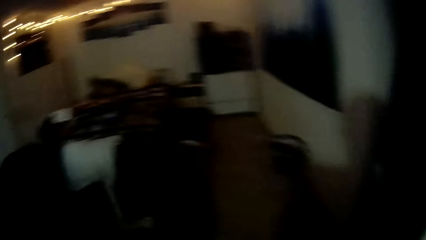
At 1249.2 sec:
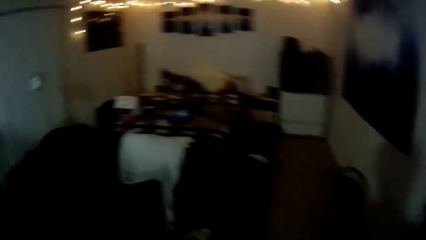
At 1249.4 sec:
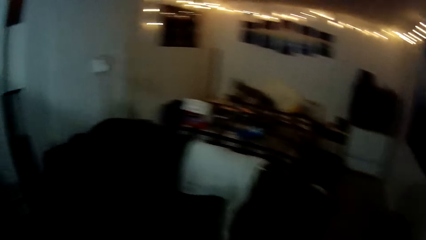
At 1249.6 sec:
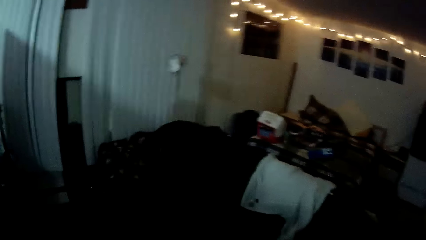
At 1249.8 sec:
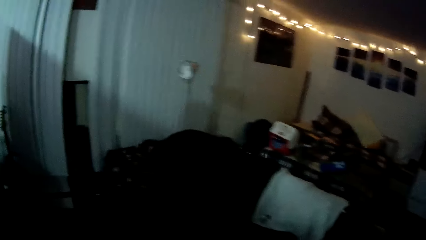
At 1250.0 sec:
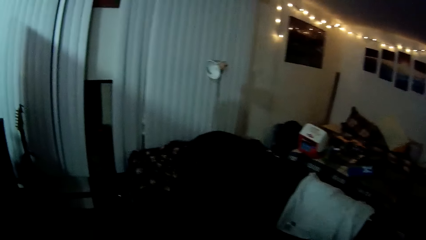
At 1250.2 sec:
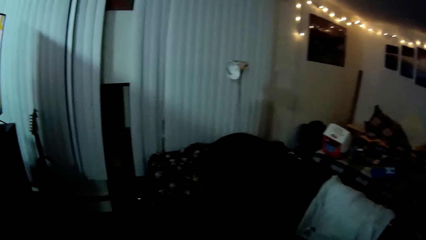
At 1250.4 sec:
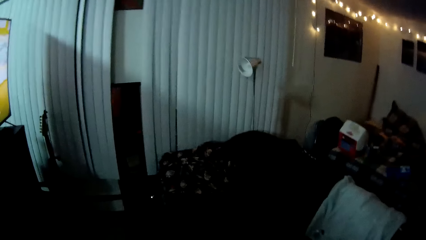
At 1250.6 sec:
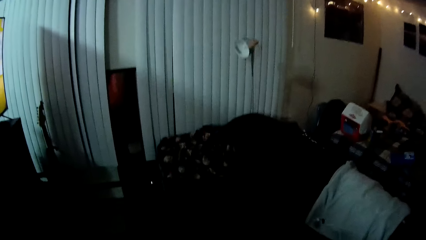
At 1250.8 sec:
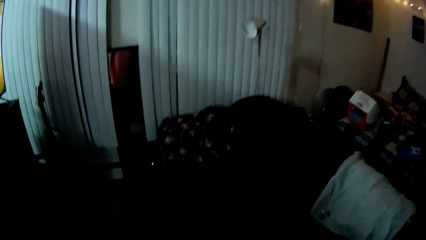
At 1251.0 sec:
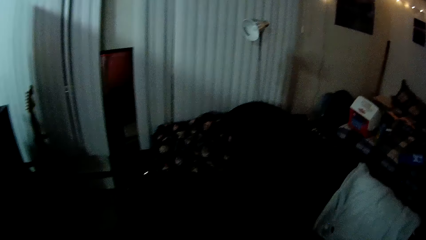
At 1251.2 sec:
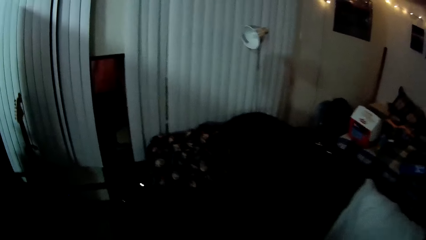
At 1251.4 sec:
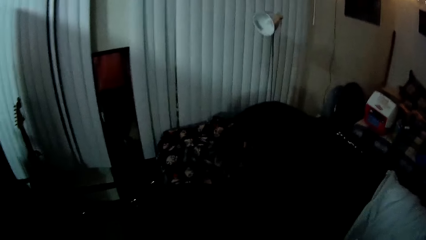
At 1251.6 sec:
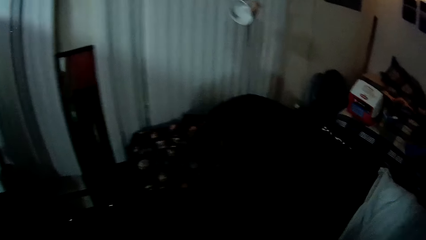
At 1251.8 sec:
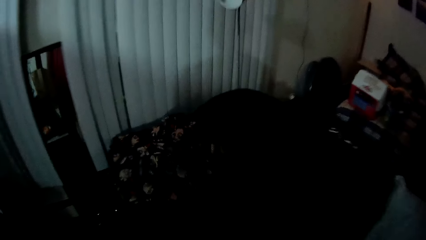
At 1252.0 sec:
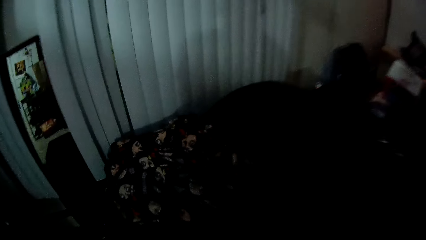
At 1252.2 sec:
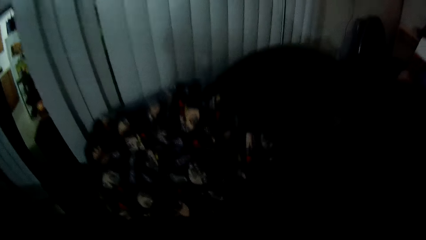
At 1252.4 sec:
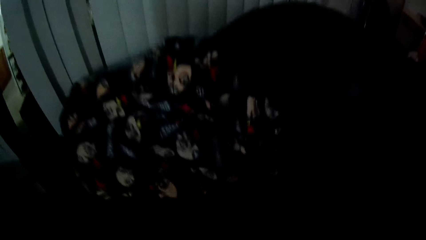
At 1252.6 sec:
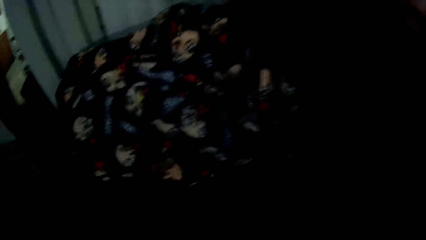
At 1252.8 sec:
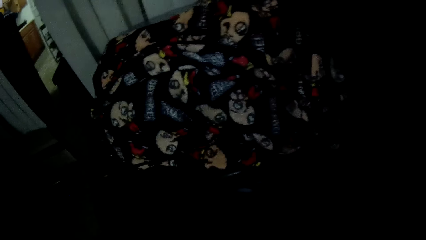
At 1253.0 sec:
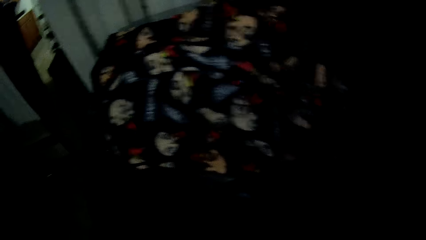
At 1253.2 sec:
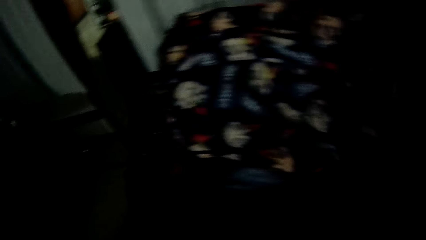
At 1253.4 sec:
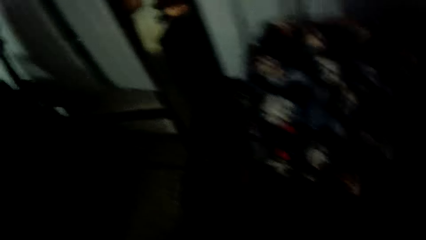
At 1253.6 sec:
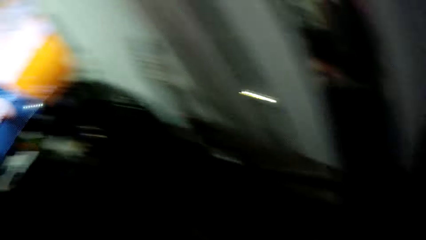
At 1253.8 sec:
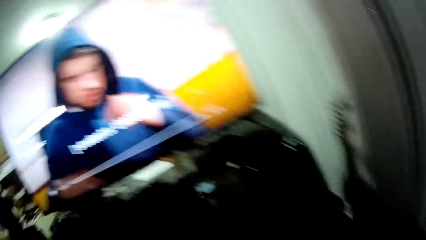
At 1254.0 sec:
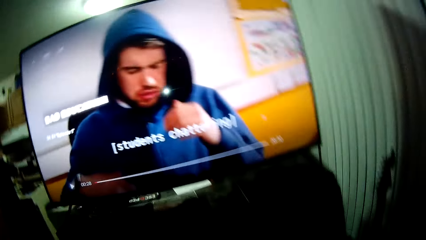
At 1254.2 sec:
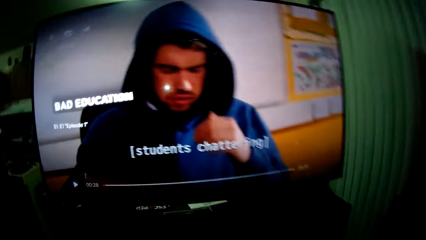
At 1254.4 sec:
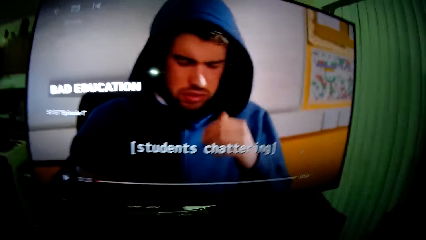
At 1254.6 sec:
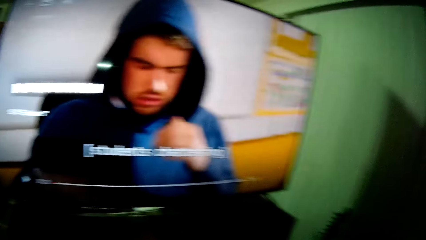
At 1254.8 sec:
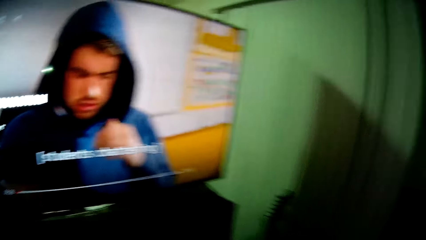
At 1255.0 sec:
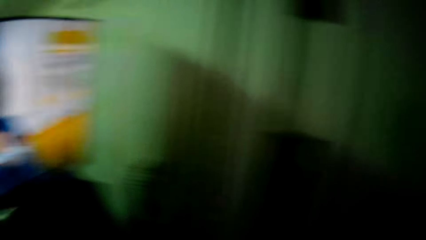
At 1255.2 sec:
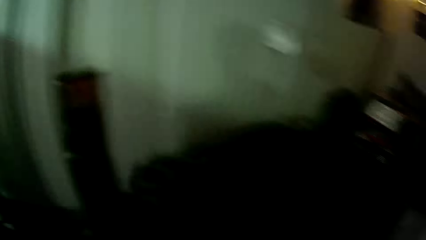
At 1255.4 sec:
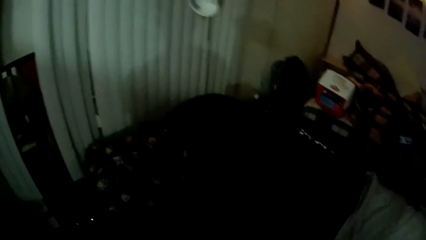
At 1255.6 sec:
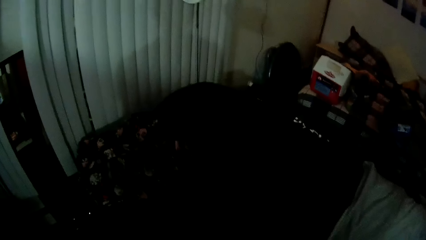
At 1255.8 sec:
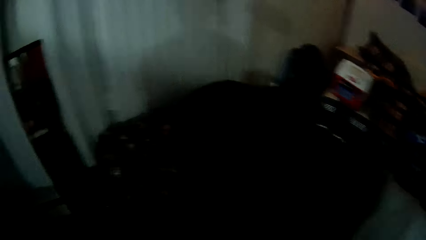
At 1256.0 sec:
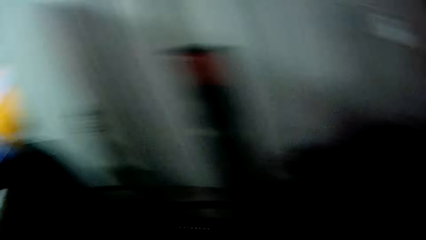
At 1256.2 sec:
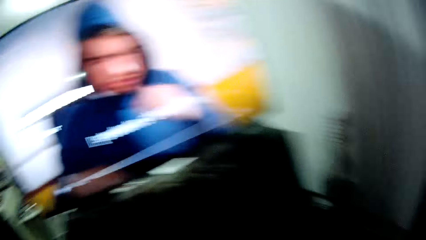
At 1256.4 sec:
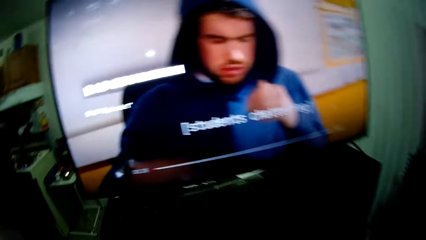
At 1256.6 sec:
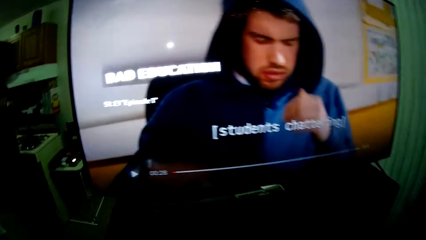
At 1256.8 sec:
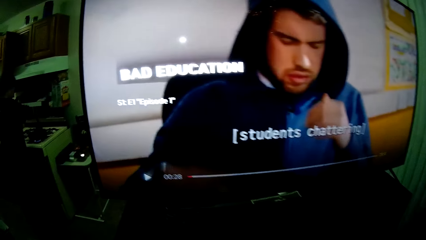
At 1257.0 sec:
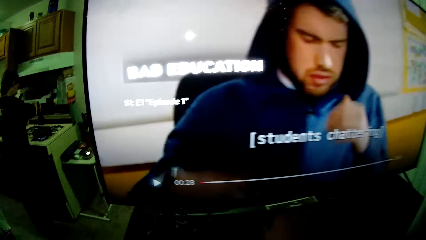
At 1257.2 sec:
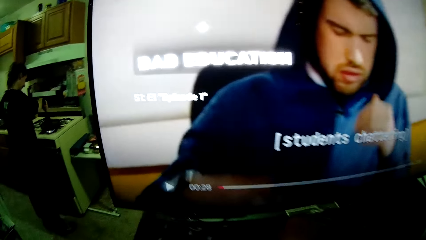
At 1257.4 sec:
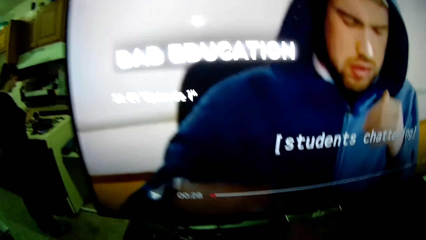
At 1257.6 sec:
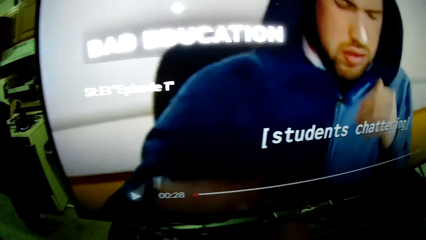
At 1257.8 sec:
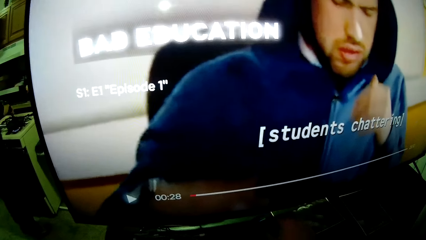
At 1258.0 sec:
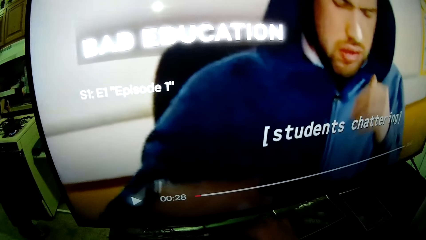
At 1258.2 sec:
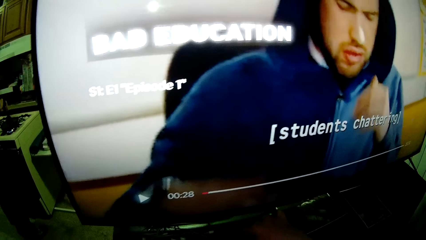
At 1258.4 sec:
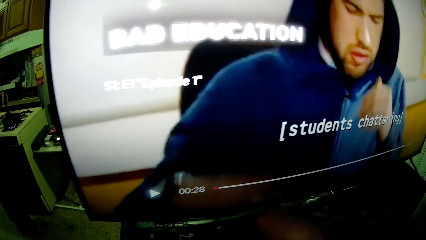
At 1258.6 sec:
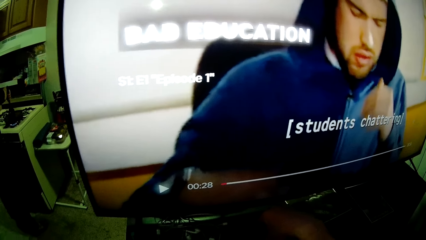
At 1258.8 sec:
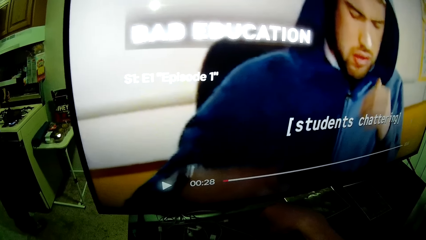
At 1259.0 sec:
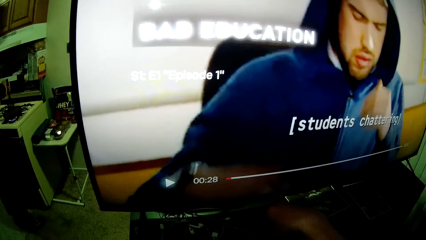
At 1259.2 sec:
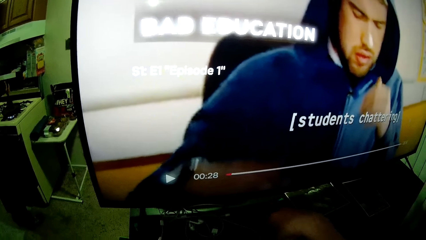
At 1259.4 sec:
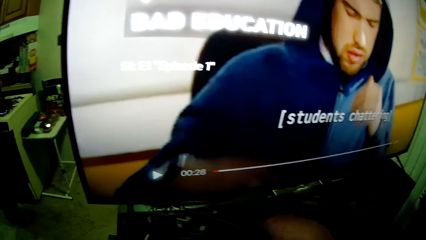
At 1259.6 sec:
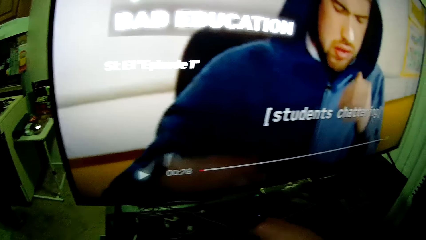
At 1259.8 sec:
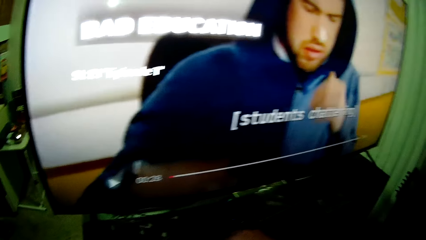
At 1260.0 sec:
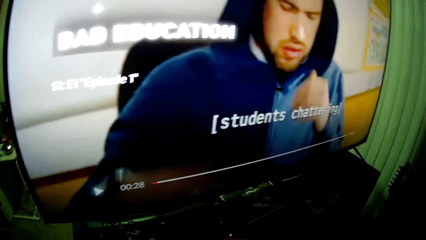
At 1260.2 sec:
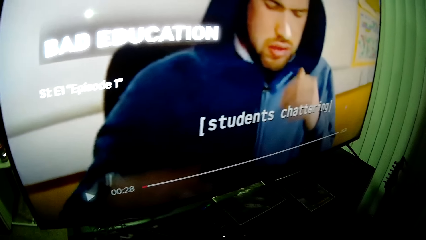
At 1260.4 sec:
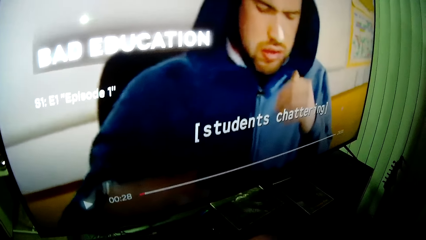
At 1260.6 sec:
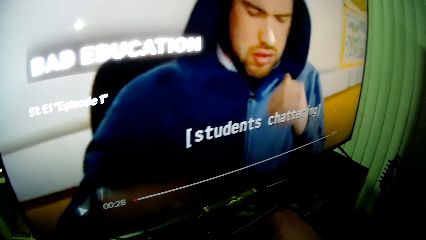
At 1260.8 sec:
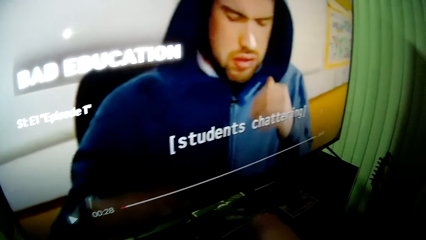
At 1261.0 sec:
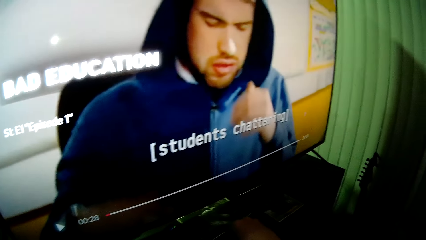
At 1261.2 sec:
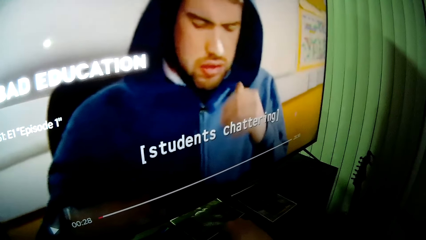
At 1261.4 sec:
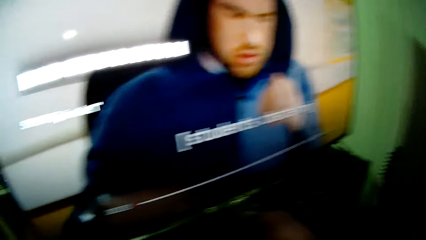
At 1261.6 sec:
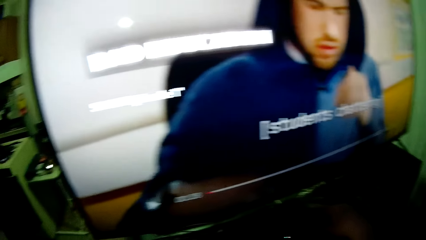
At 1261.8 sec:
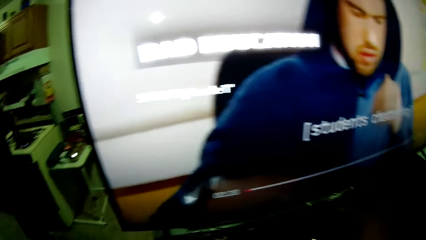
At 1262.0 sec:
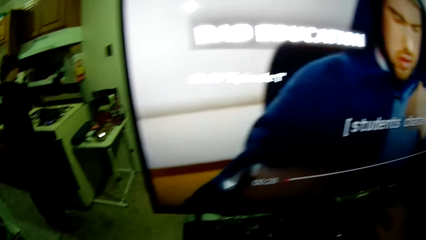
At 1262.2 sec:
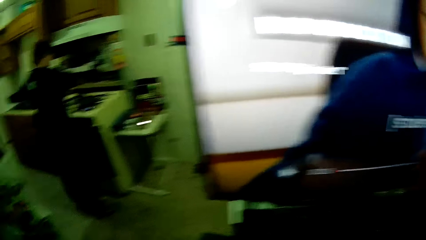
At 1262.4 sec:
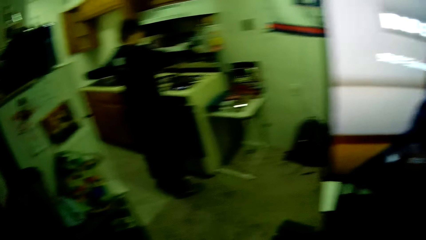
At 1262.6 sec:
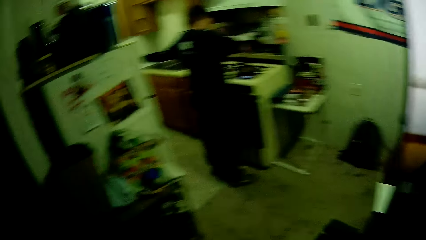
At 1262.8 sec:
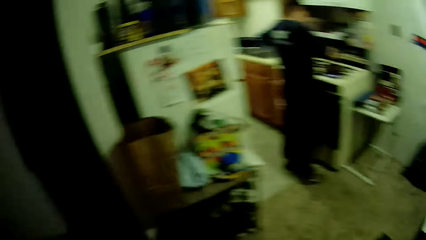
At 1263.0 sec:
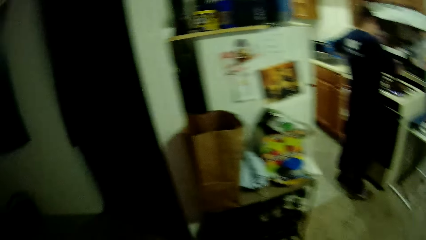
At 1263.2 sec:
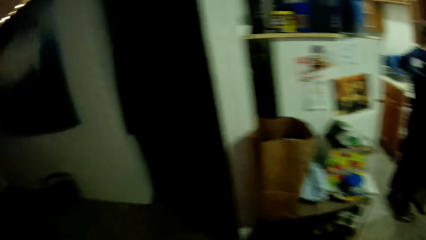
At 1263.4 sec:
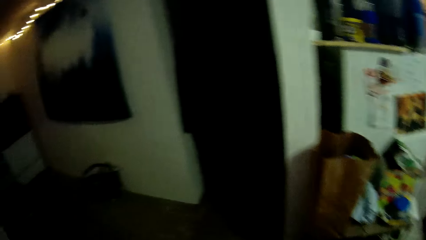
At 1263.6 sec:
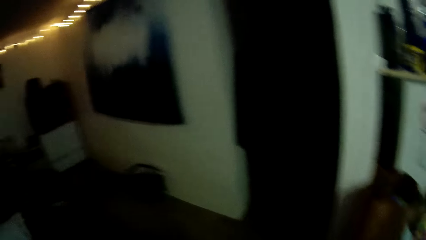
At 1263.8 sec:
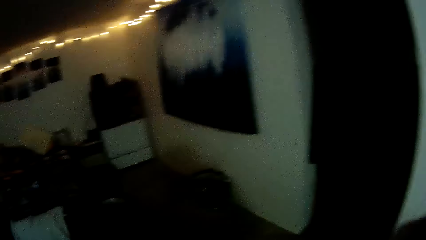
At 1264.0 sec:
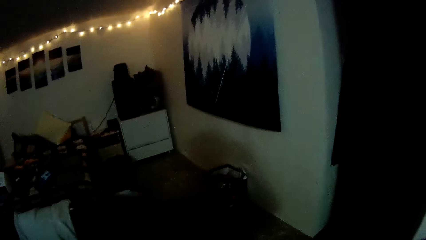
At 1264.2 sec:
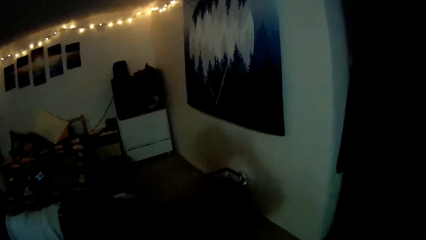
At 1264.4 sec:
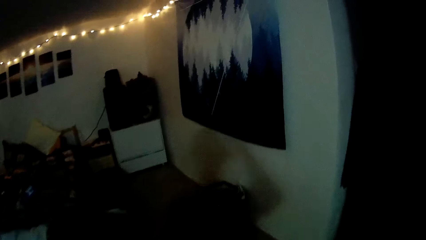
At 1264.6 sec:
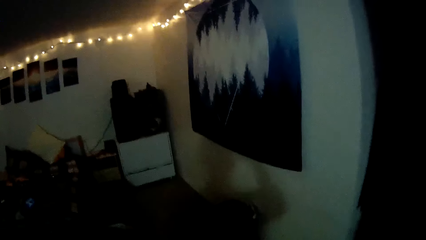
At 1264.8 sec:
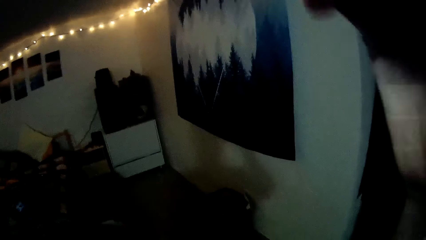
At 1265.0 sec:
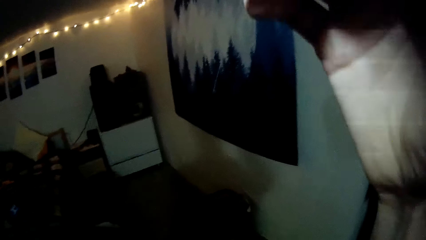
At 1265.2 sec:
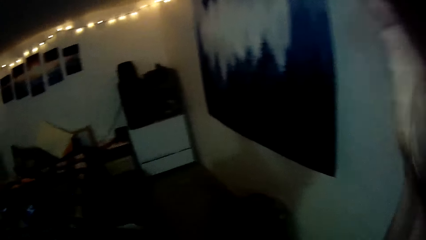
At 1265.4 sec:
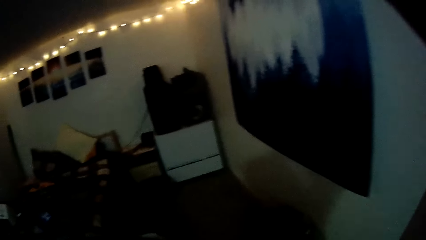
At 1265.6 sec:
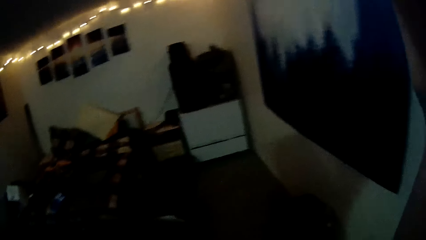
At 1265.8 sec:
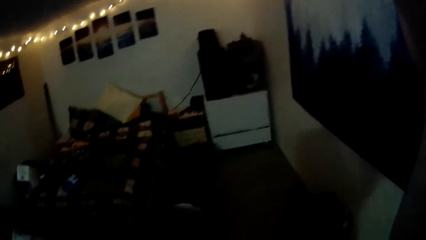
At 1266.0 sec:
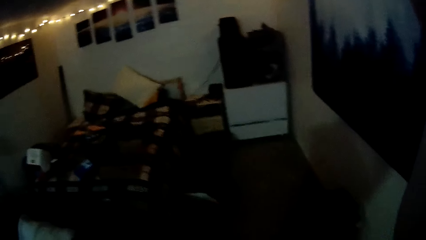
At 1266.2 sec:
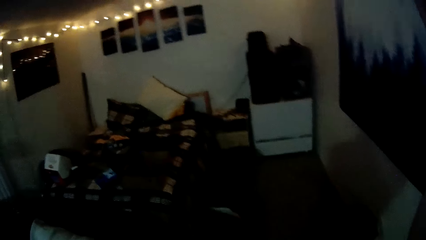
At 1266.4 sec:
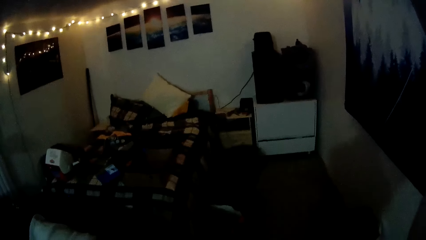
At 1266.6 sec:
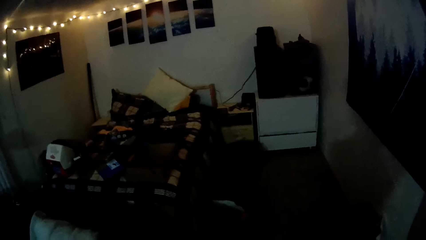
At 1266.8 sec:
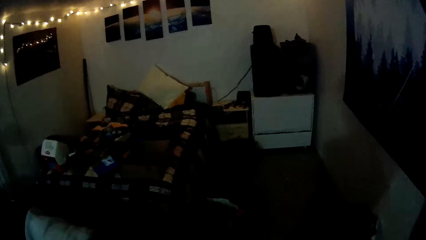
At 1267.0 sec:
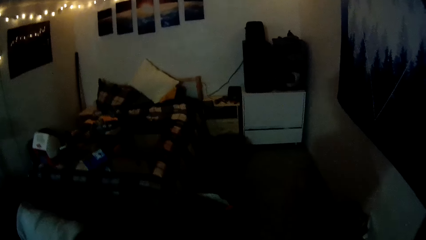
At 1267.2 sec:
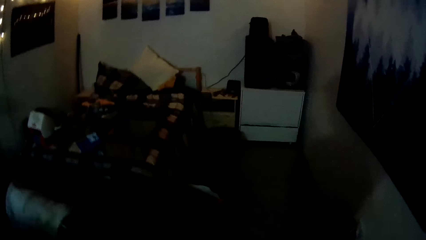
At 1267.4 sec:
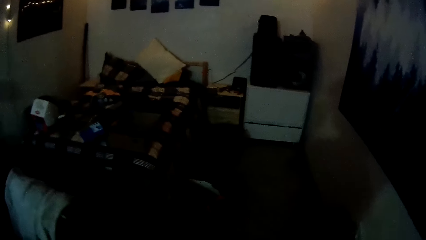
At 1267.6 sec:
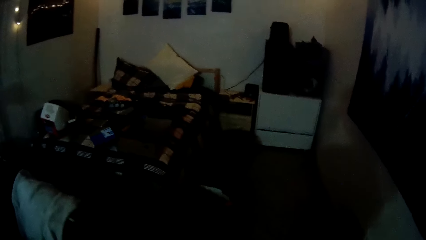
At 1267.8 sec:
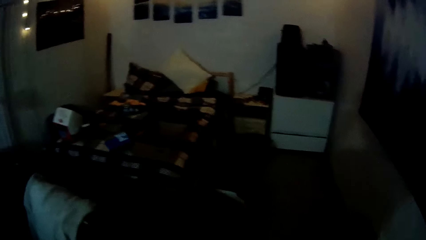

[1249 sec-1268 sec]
The camera wearer walks towards the wall. He looks around. He stares at the television. He looks away from the television. He touches his head with his right hand. He stares at the wall.
